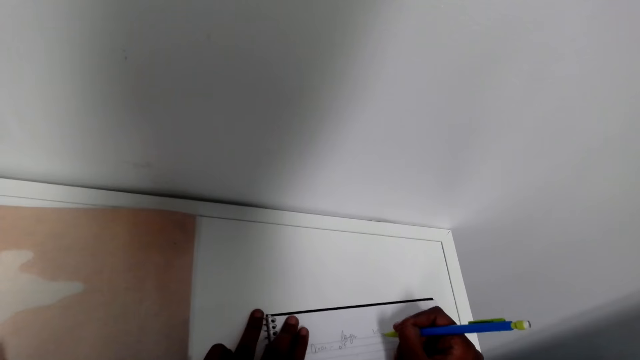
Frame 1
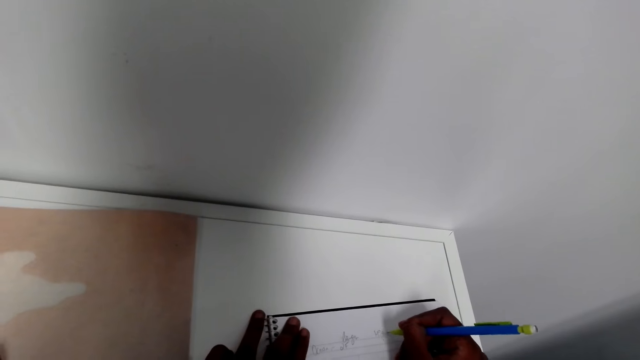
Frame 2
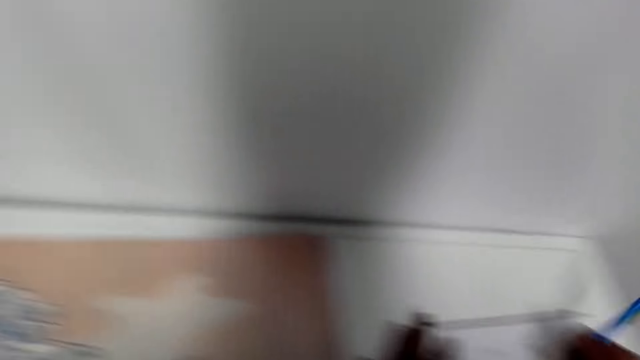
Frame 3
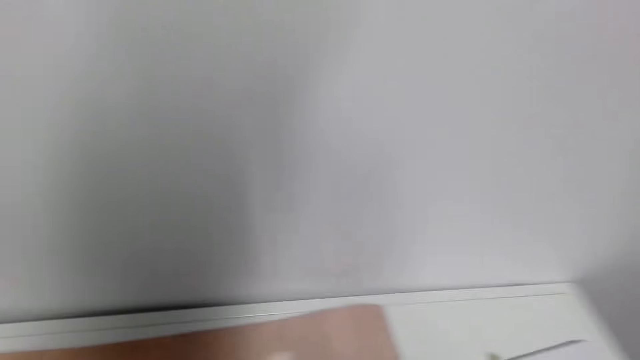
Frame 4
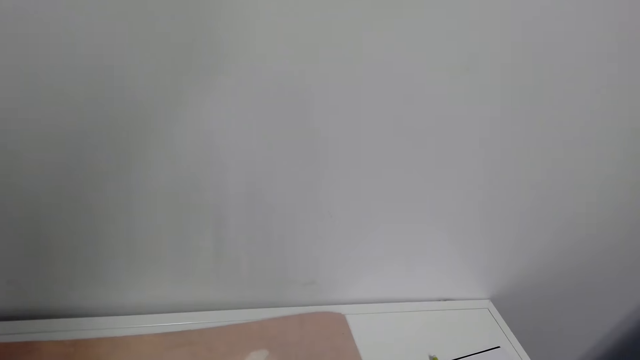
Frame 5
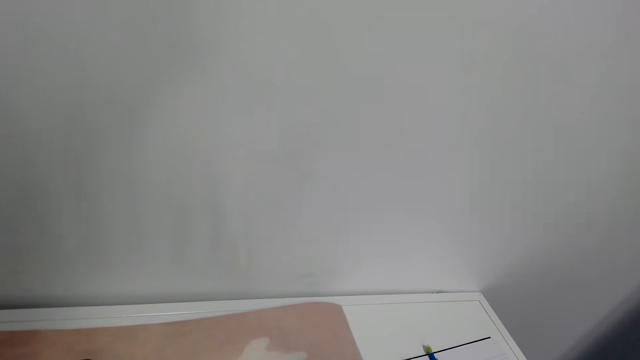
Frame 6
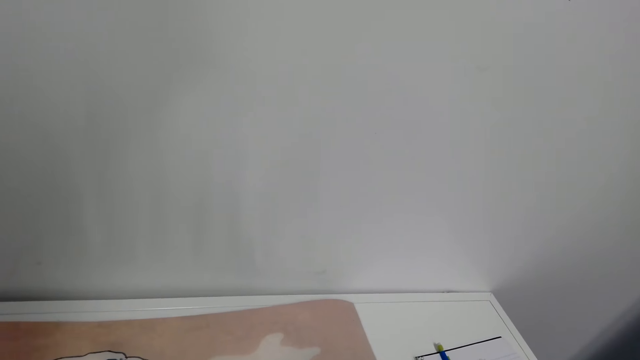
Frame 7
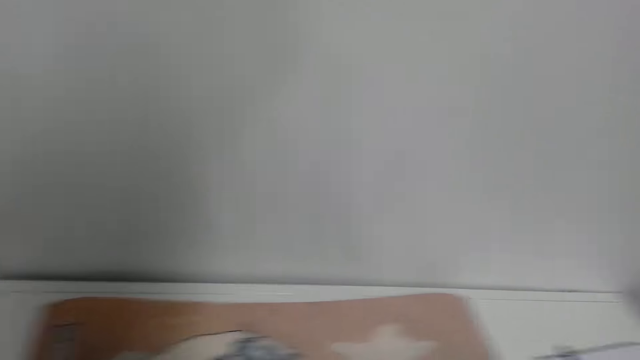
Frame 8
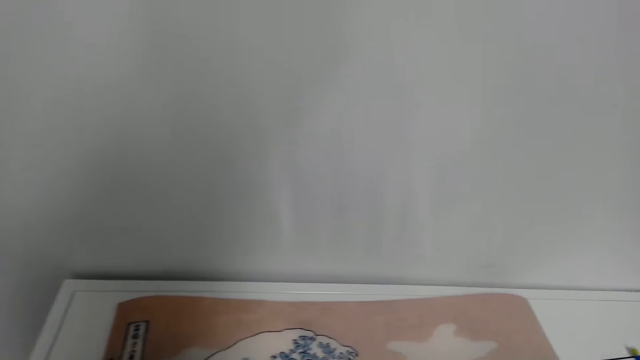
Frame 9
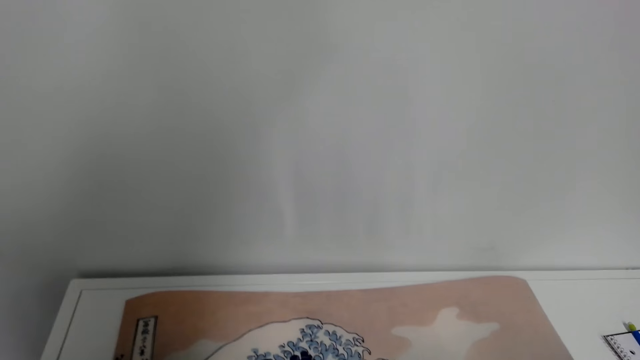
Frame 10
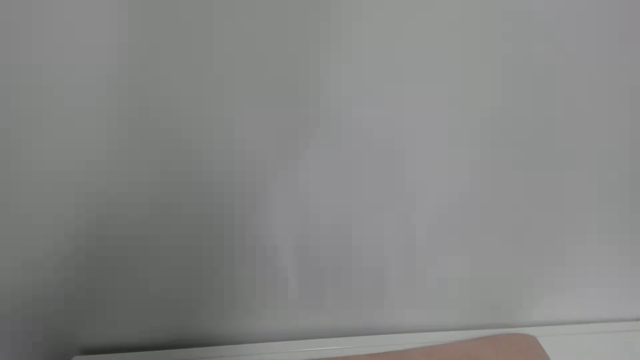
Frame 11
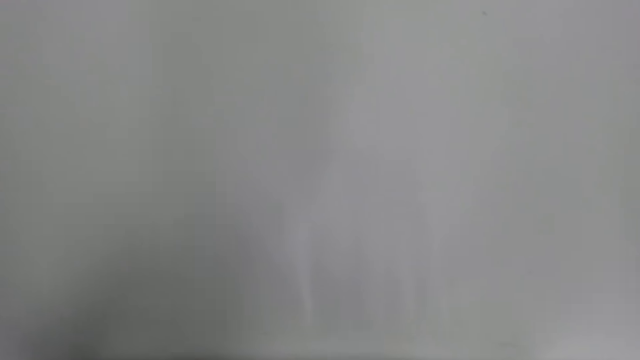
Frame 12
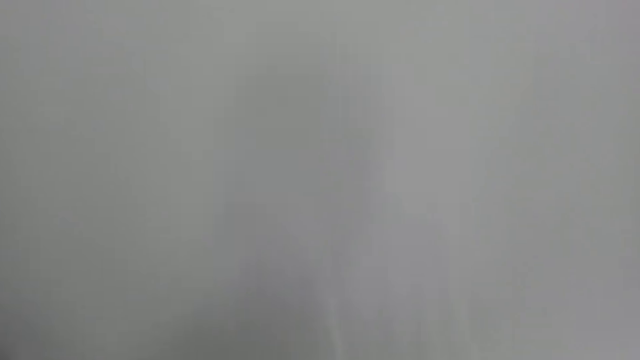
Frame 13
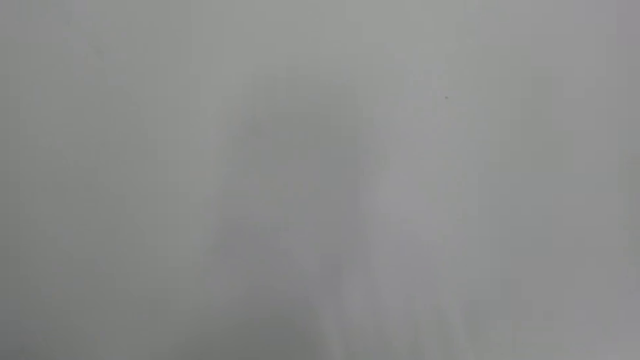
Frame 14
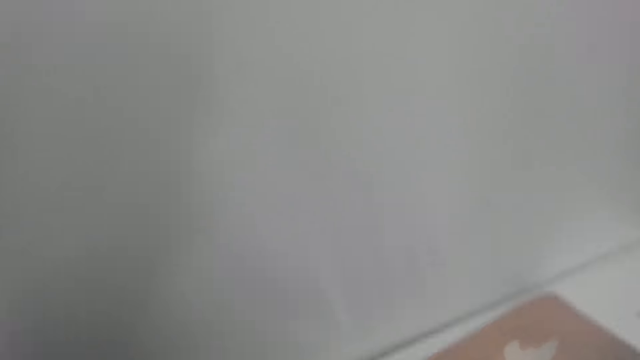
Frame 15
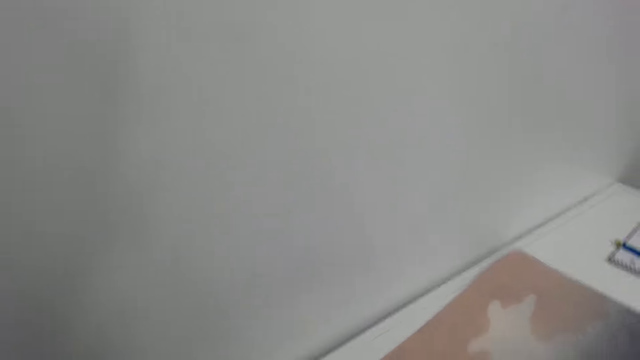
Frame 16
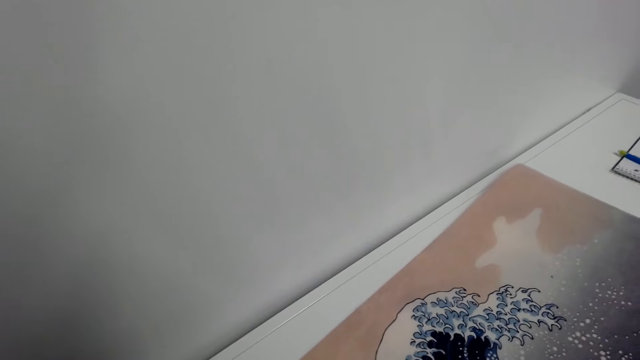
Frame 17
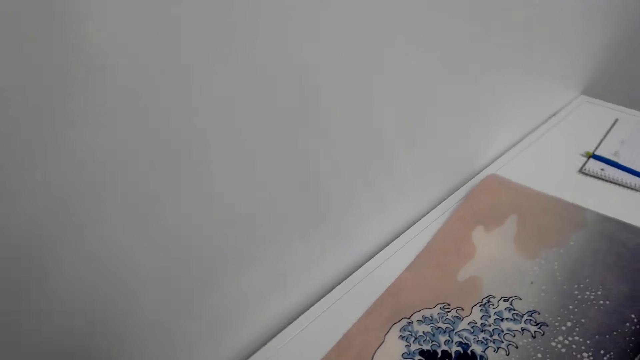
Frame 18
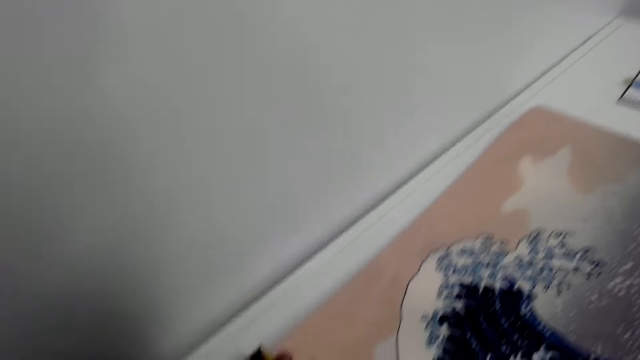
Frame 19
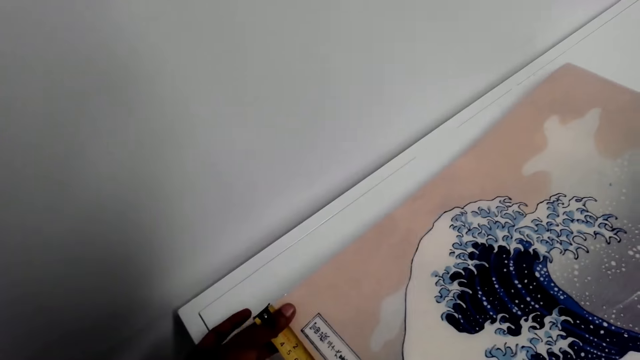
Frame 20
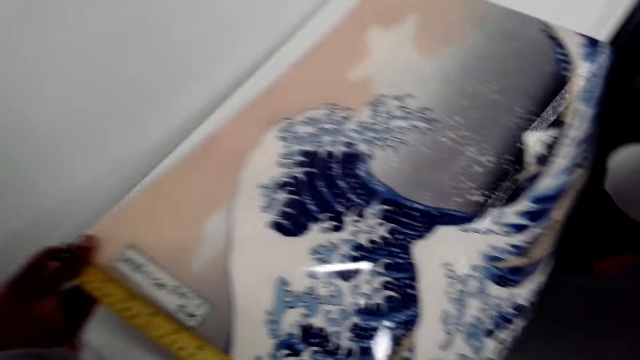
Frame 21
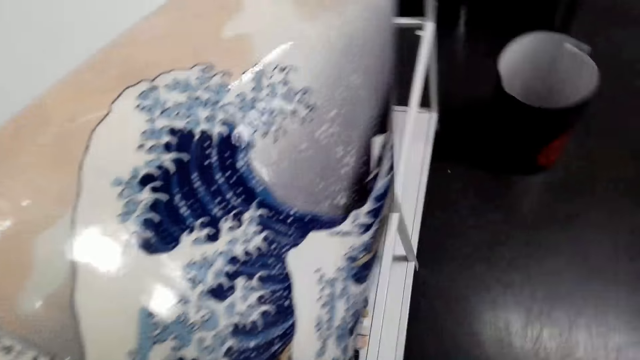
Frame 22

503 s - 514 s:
The camera wearer places the pen on the notebook. They measure the poster.

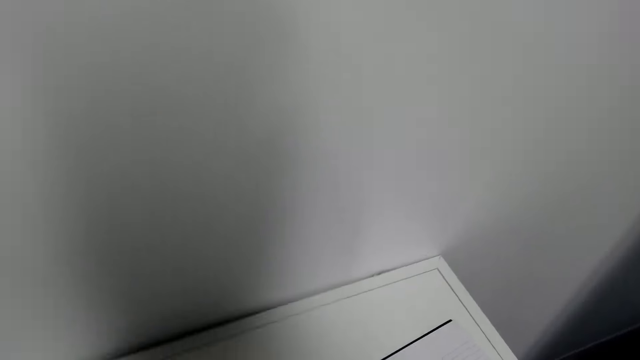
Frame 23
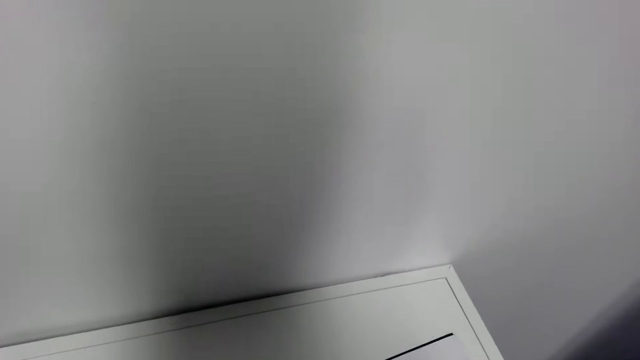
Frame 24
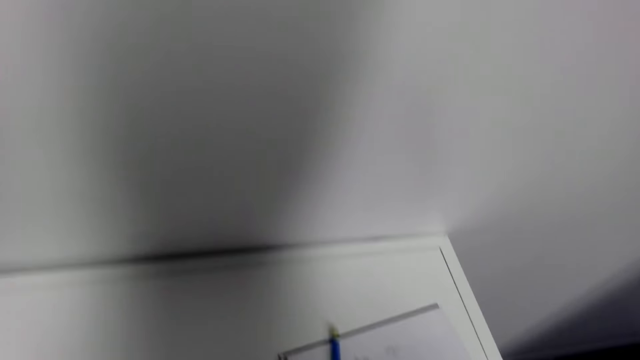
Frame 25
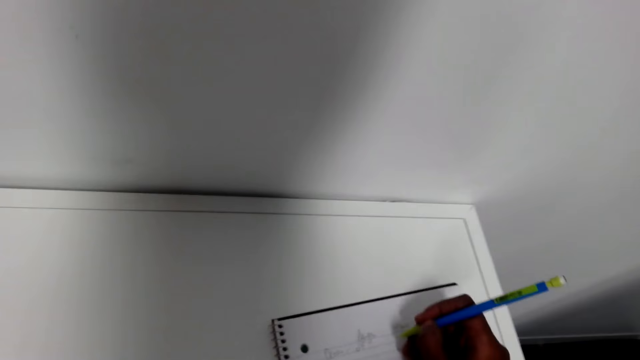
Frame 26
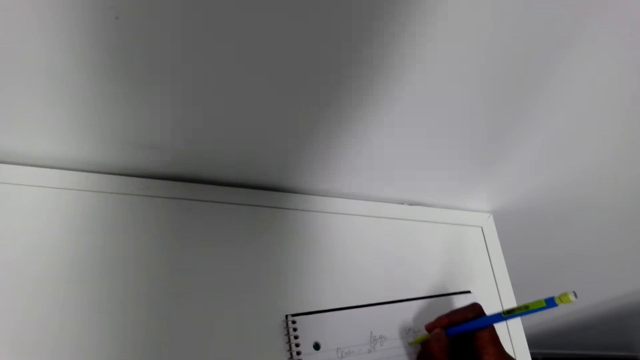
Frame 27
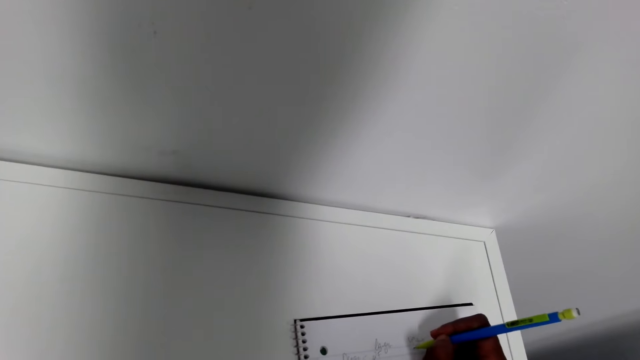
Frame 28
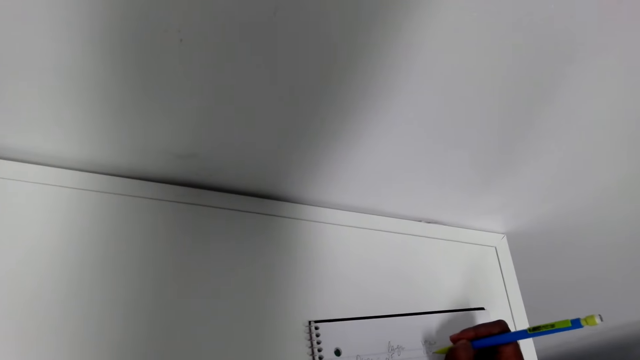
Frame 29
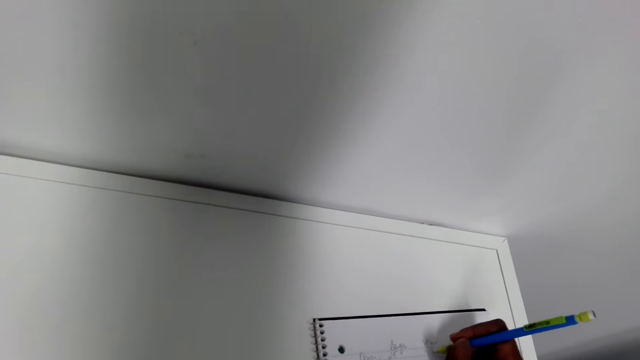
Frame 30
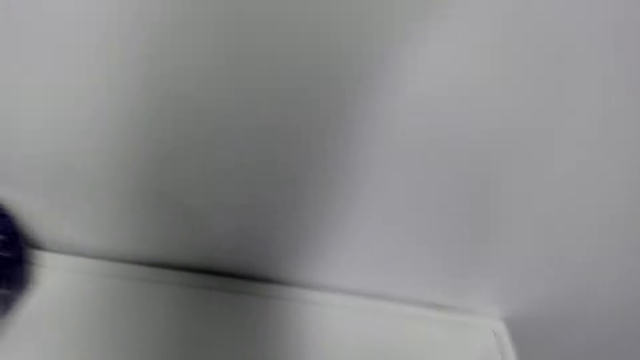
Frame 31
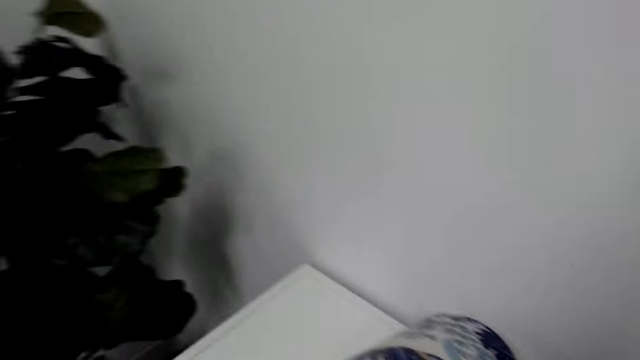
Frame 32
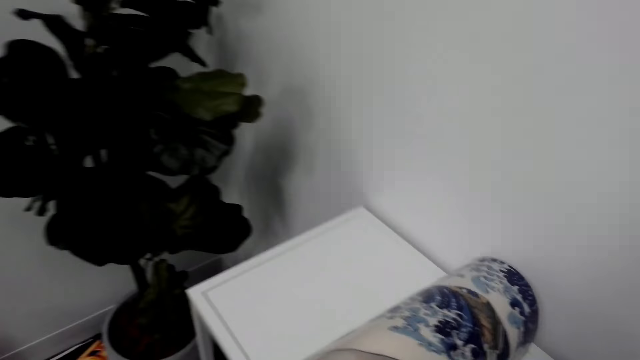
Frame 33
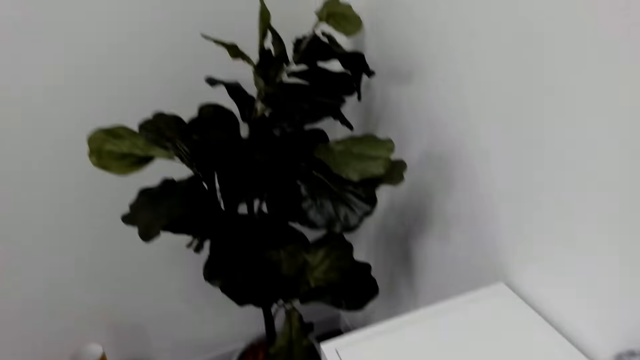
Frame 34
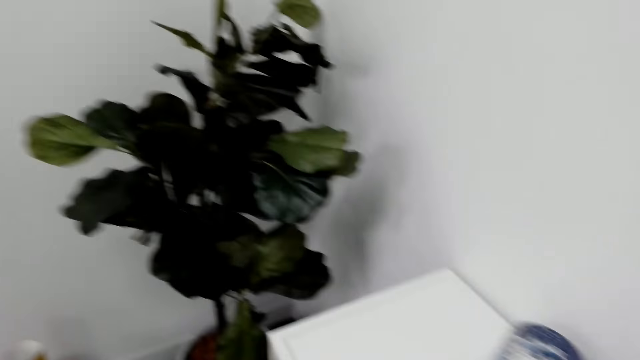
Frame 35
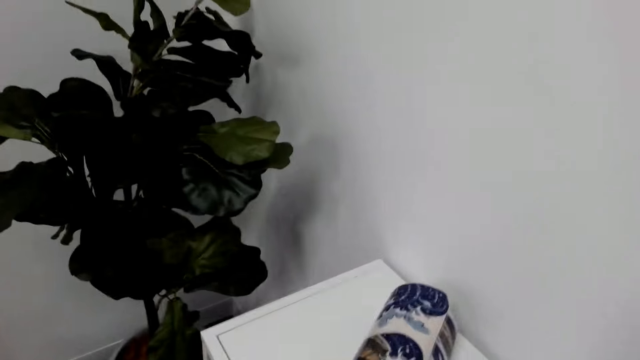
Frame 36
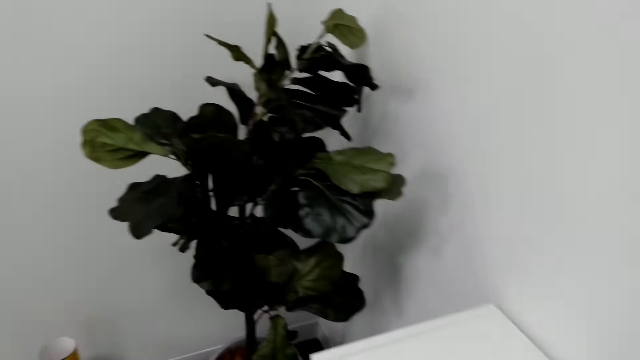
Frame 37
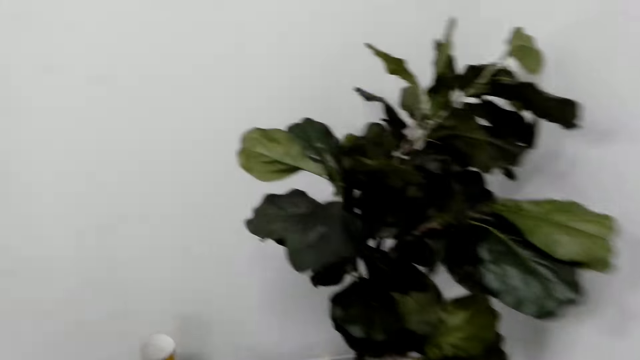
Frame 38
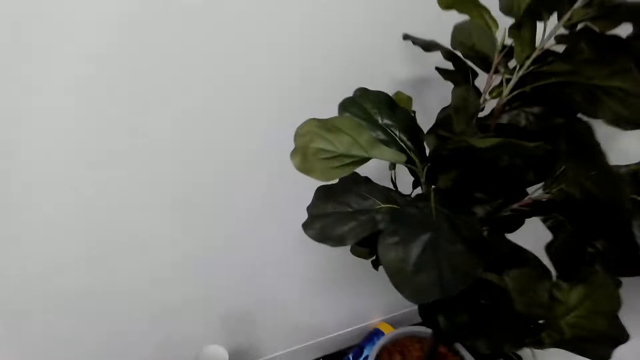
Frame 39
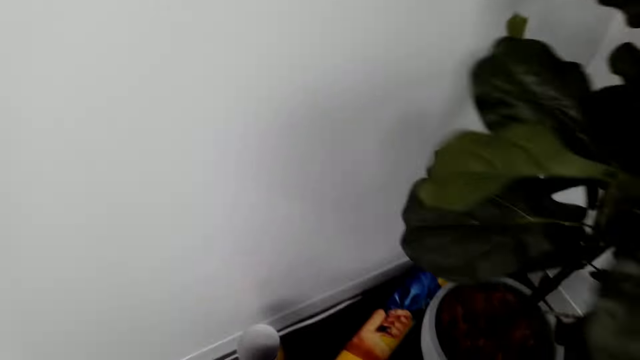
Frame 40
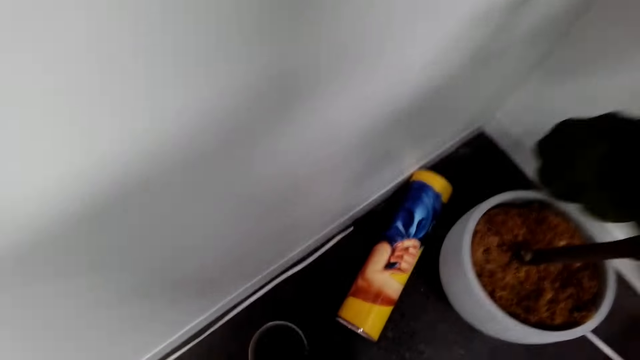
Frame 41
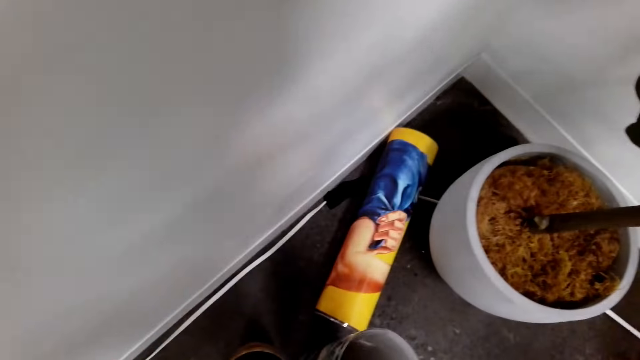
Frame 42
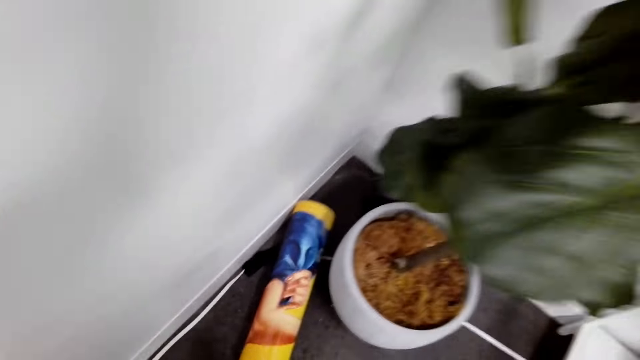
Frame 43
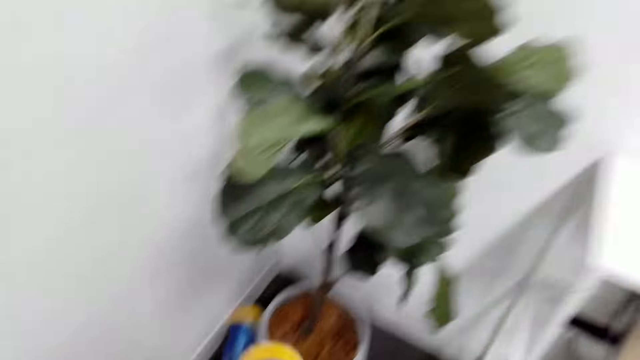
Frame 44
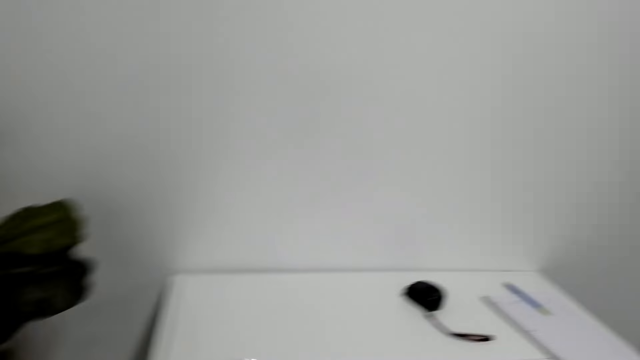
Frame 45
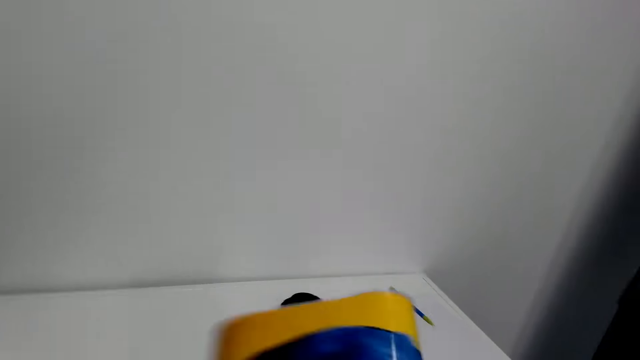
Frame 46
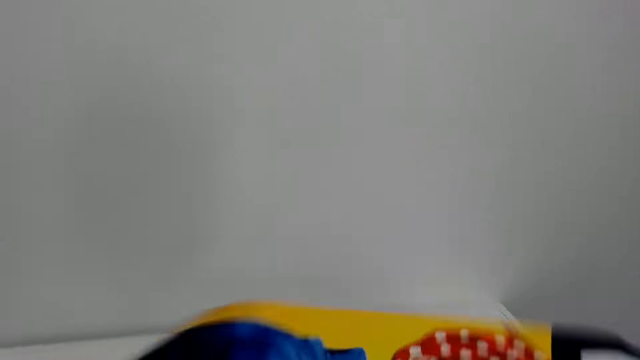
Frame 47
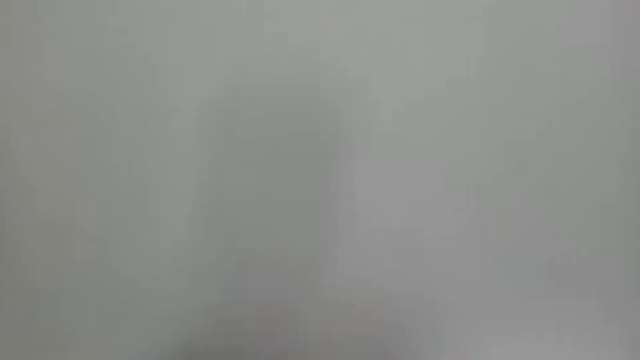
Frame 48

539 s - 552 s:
The camera wearer picks up a pen. They write on the notebook. They fold the art paper. They look at the floor. They pick up the art paper and unfold the art paper.
